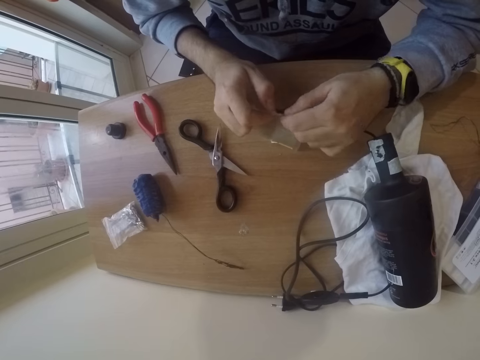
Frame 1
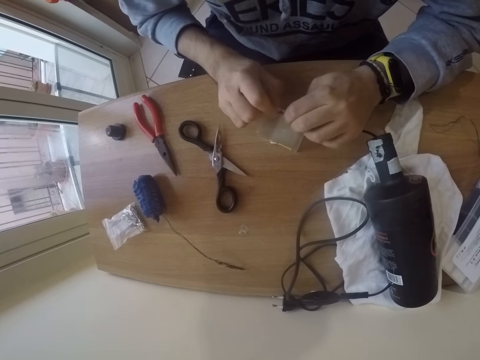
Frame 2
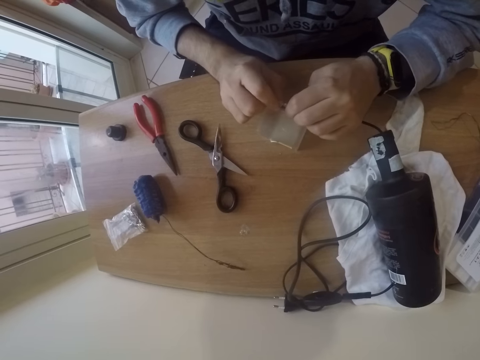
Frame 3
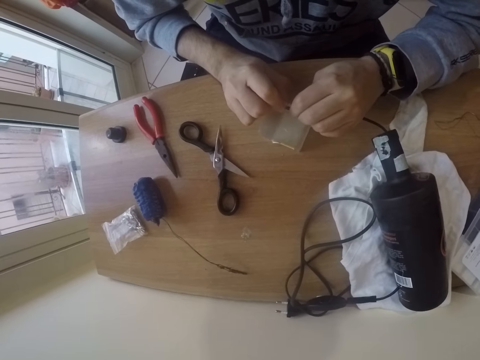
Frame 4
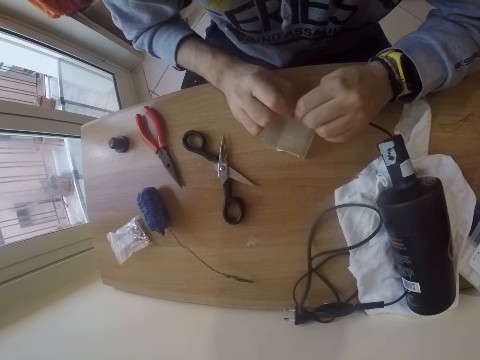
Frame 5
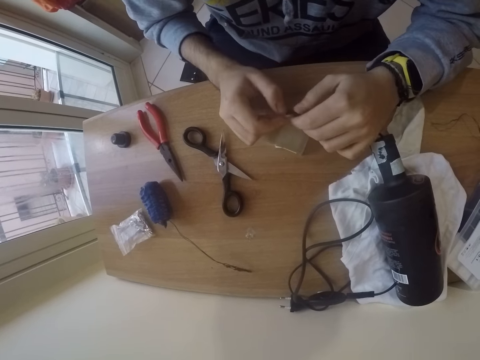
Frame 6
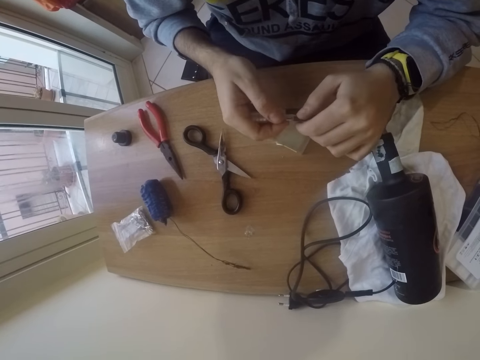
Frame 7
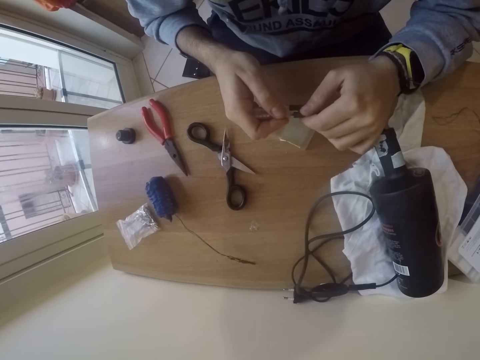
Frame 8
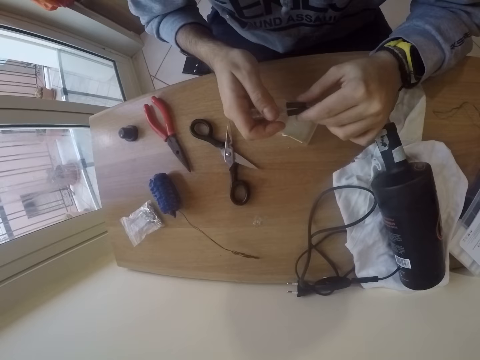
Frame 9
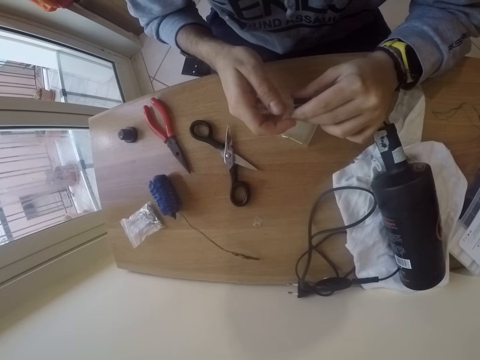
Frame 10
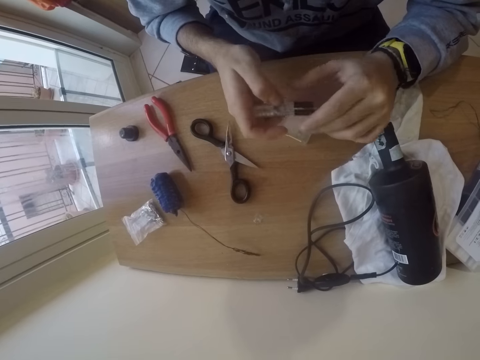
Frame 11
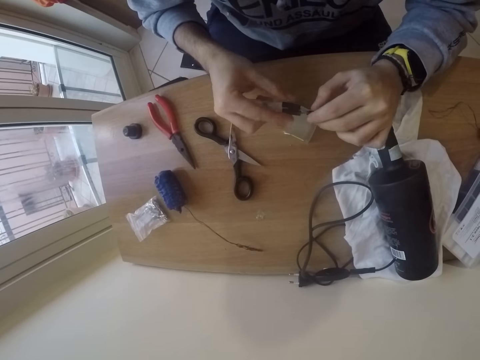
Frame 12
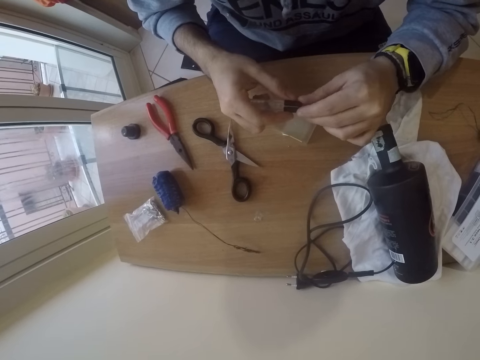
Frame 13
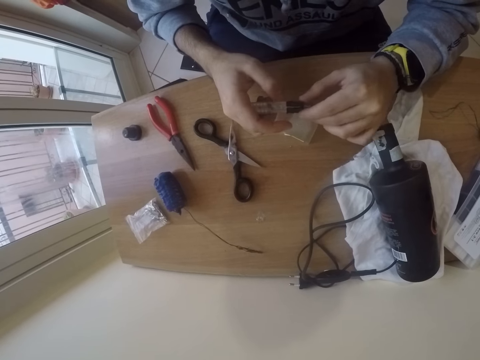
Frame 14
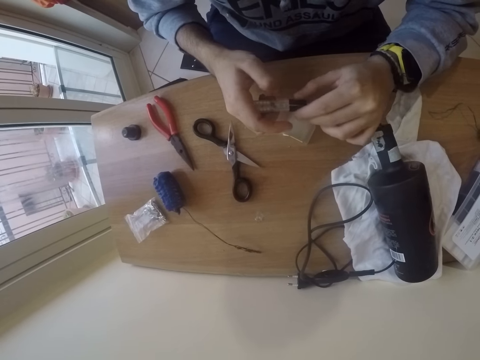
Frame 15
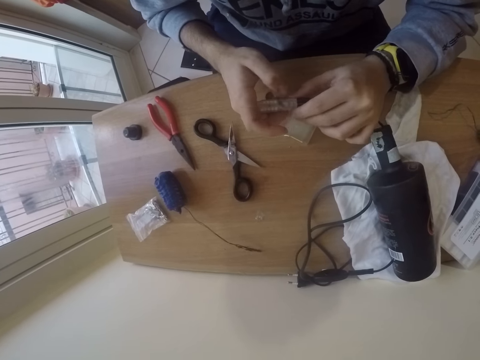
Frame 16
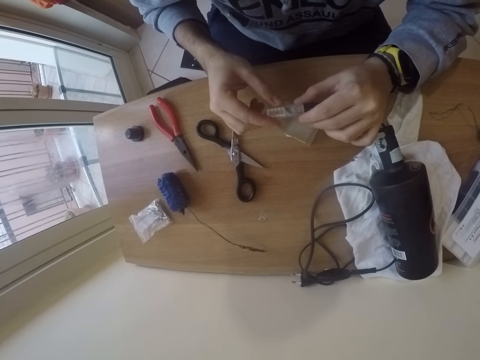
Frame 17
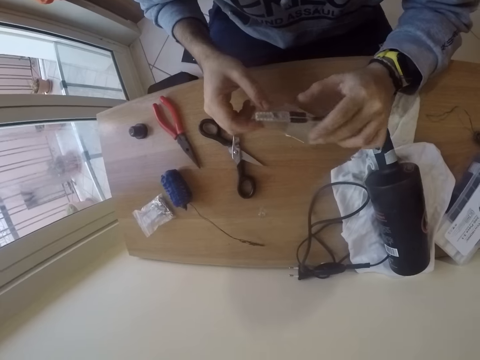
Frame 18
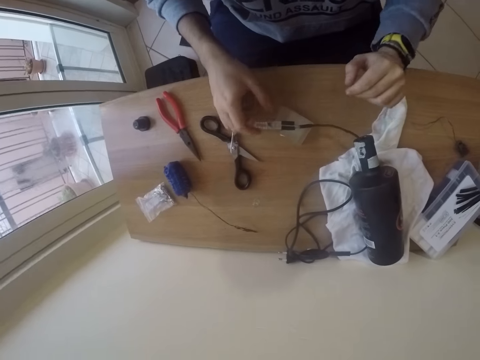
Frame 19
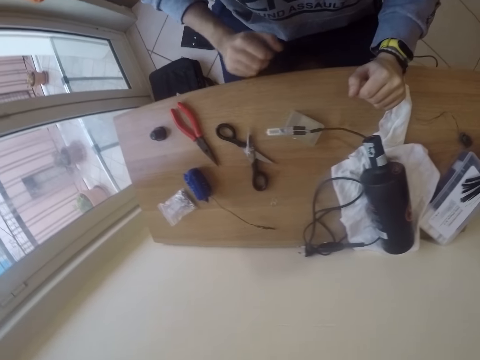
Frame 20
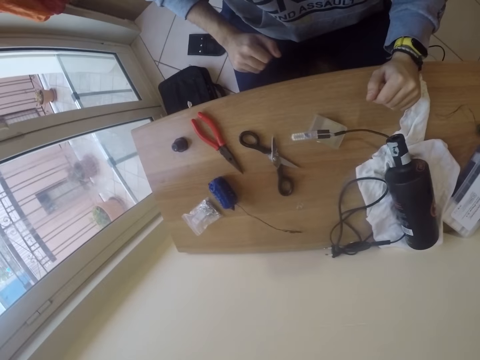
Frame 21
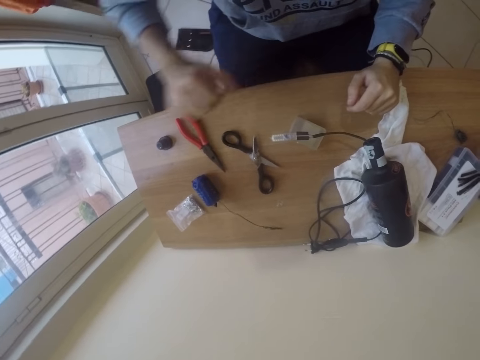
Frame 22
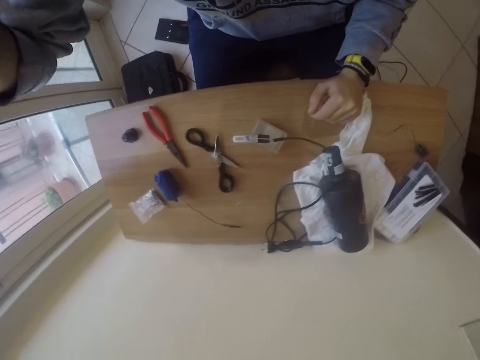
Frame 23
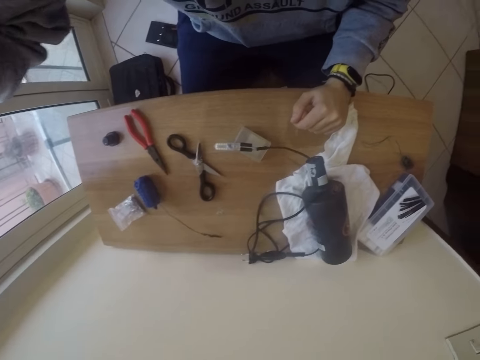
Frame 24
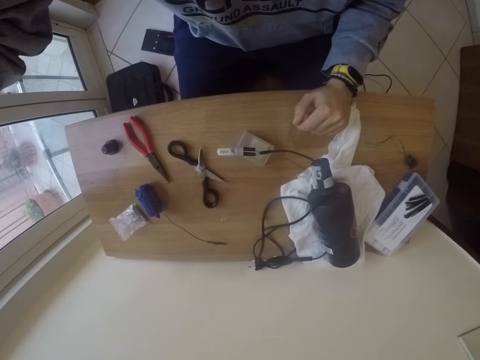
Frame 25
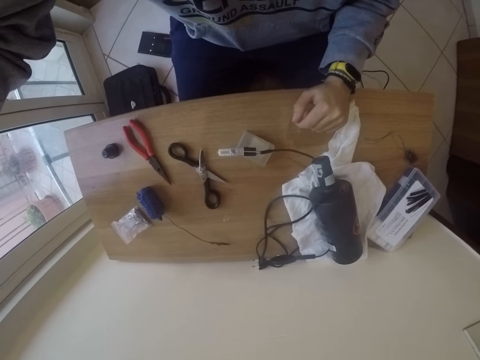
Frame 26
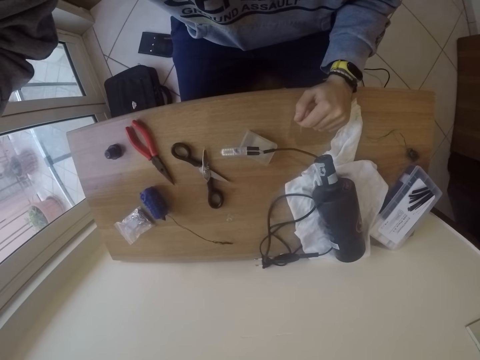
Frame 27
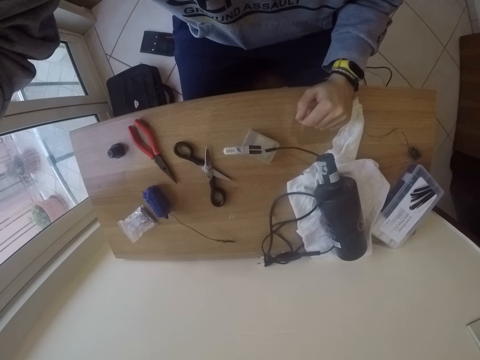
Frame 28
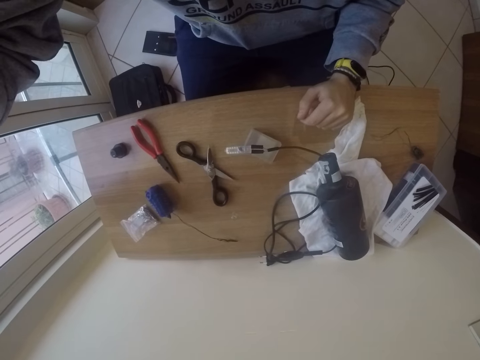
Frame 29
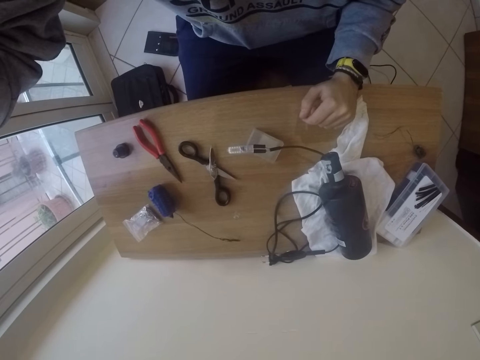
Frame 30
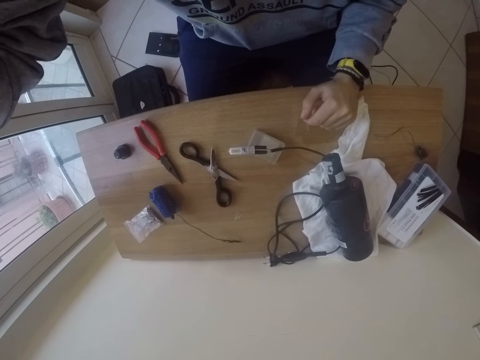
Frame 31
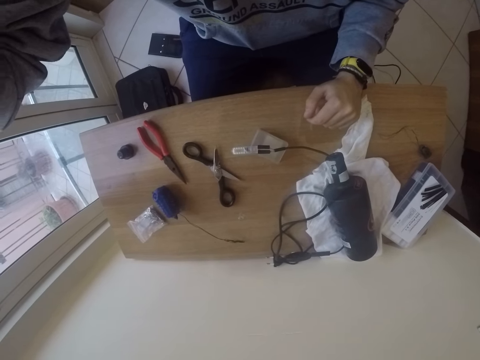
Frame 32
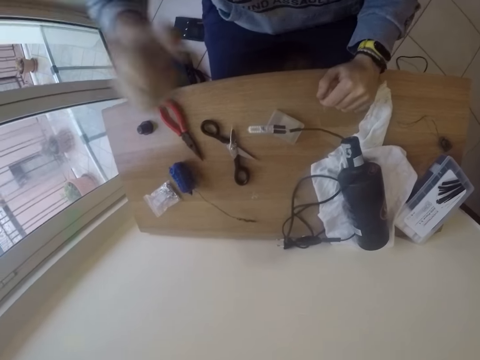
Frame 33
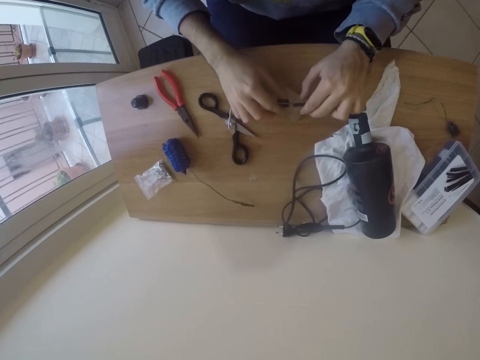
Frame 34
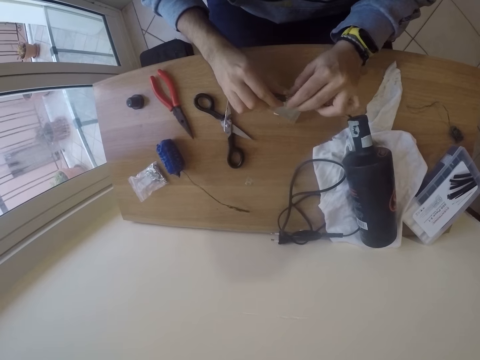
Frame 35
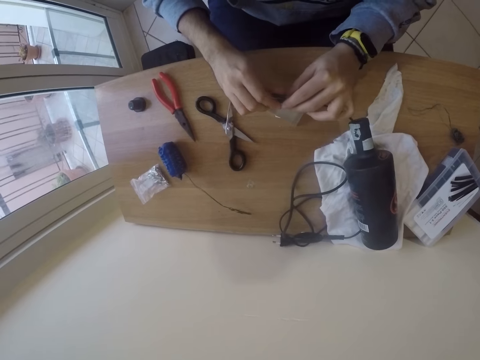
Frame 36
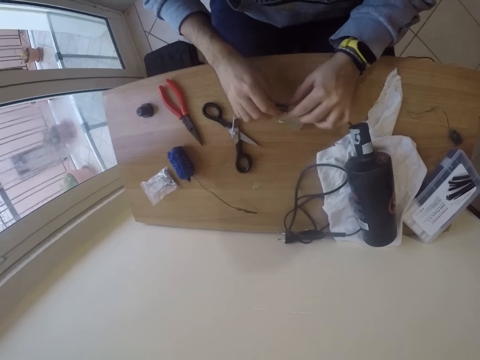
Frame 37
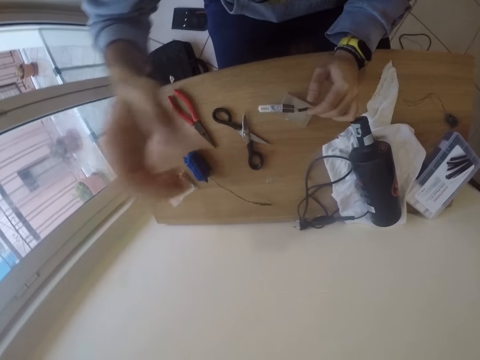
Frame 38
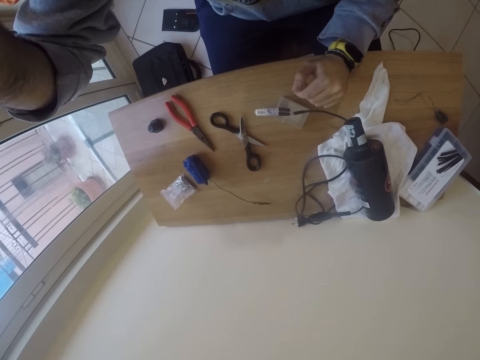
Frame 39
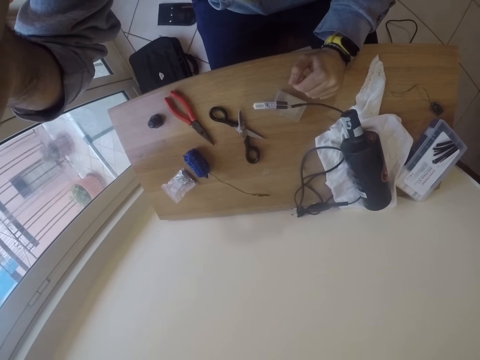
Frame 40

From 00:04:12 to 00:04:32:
The camera wearer places the filament on the table. He adjusts a camera on his head with his right hand. He does something. He picks the plastic plug from the table with his right hand. He takes the filament. He adjusts the plastic plug with both hands. He fixes the rubber roll in his left hand to the plastic plug in his right hand. He drops the filament on the table. He adjusts the camera on his head with his right hand. He does something.
